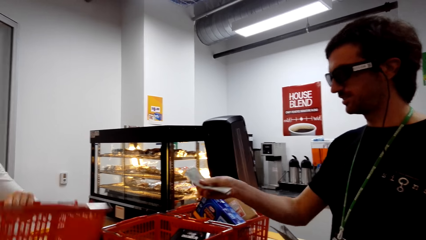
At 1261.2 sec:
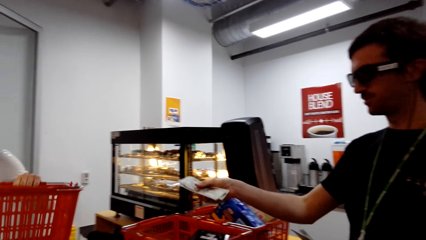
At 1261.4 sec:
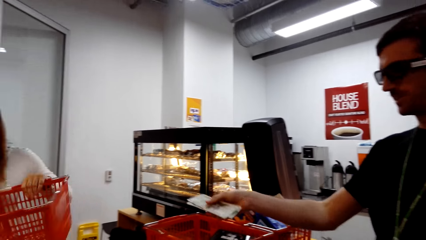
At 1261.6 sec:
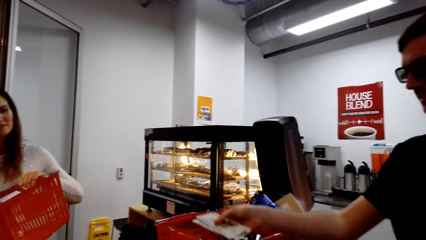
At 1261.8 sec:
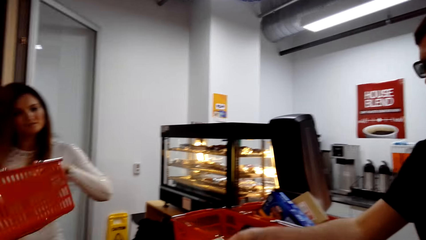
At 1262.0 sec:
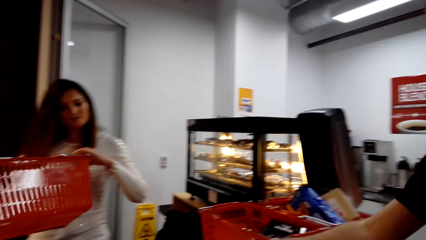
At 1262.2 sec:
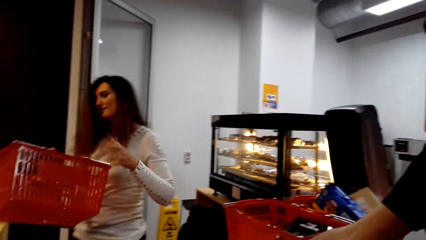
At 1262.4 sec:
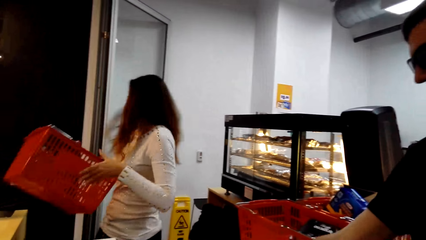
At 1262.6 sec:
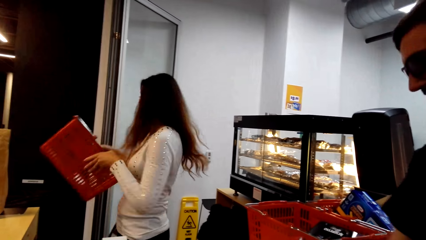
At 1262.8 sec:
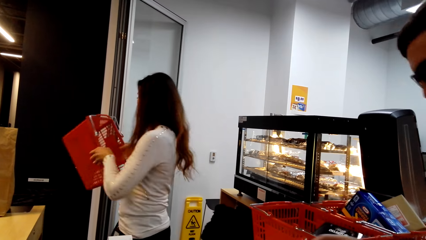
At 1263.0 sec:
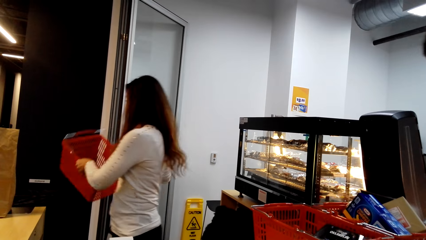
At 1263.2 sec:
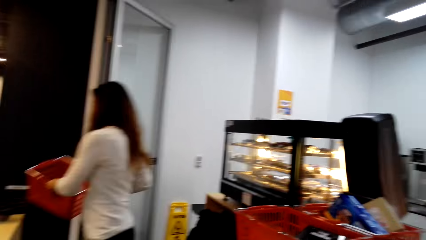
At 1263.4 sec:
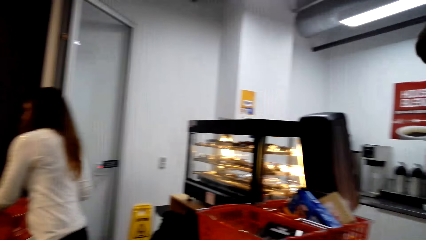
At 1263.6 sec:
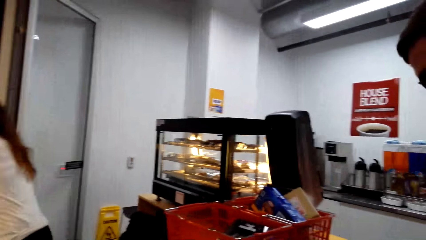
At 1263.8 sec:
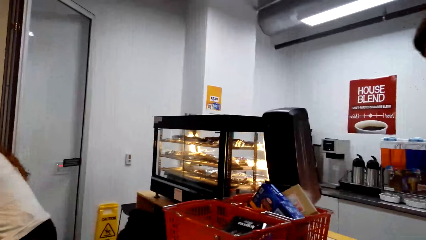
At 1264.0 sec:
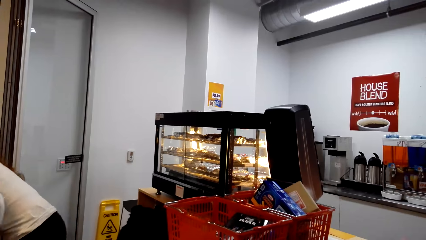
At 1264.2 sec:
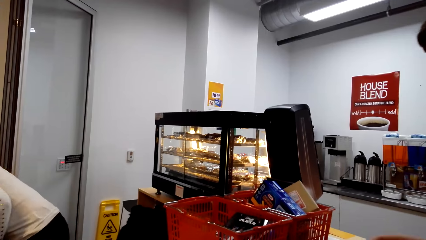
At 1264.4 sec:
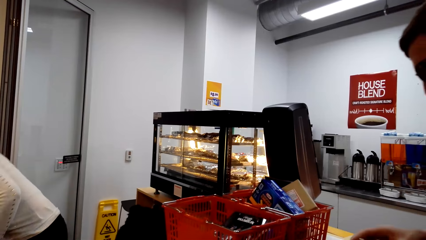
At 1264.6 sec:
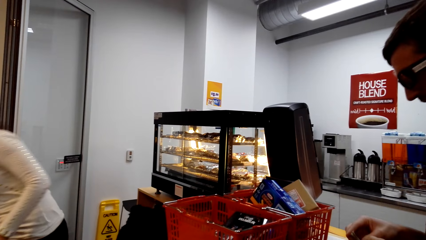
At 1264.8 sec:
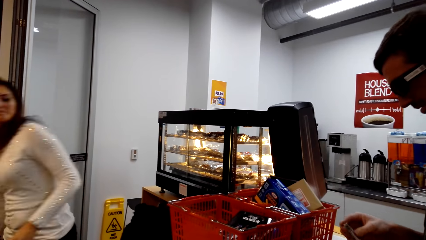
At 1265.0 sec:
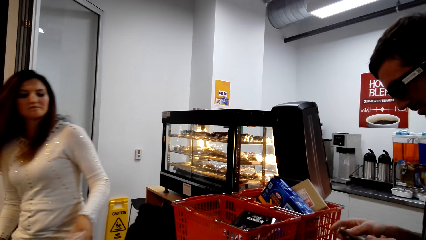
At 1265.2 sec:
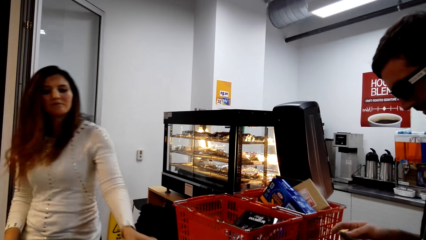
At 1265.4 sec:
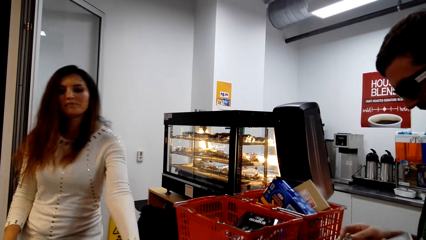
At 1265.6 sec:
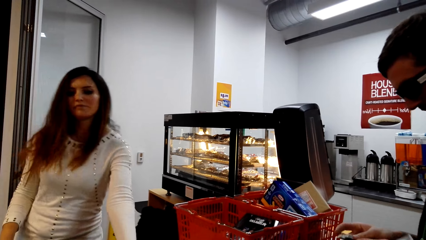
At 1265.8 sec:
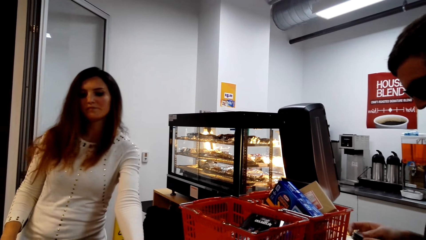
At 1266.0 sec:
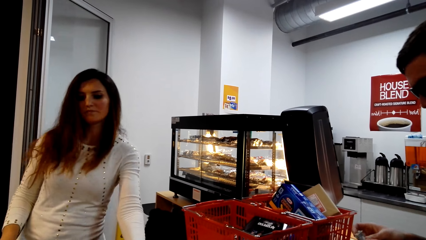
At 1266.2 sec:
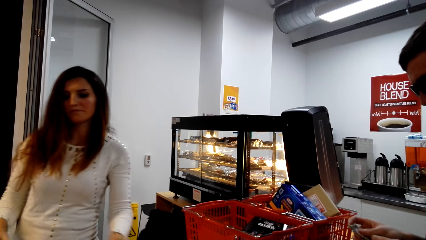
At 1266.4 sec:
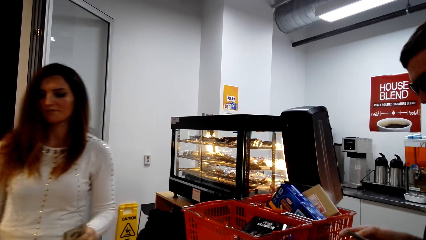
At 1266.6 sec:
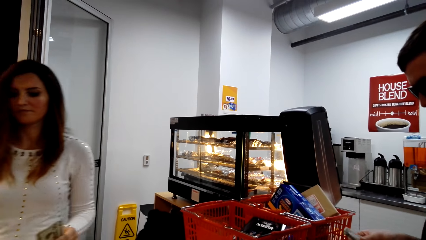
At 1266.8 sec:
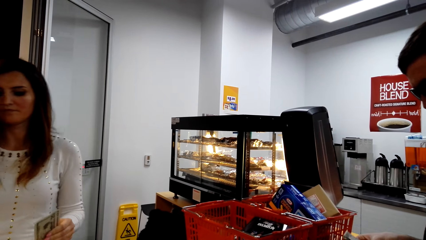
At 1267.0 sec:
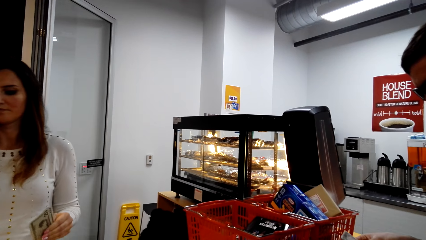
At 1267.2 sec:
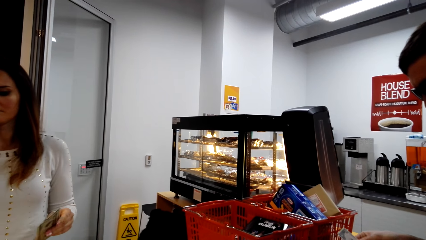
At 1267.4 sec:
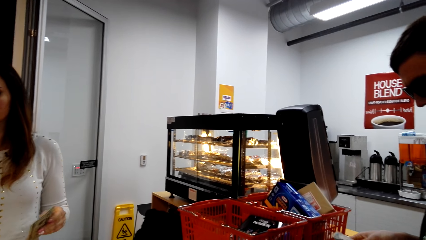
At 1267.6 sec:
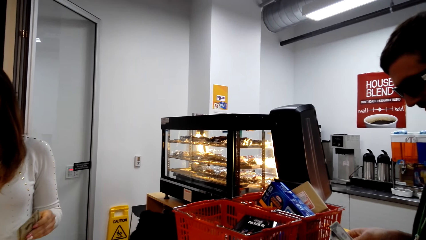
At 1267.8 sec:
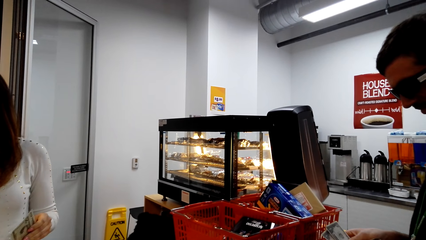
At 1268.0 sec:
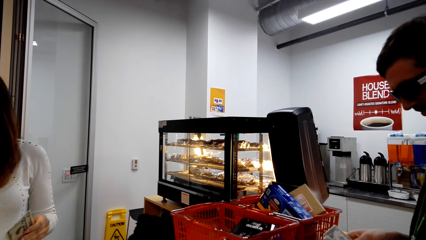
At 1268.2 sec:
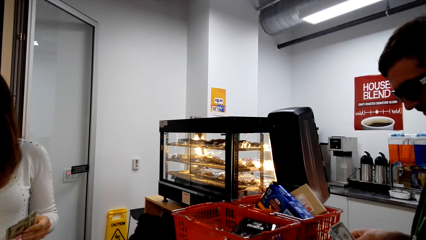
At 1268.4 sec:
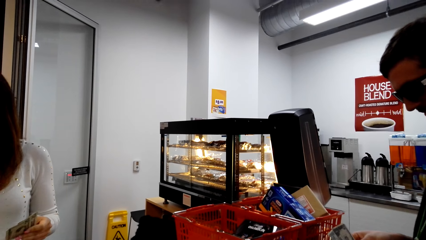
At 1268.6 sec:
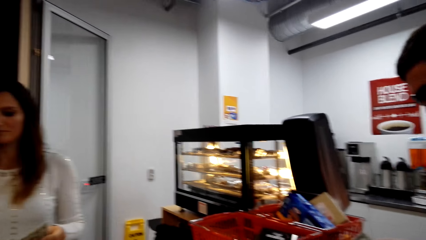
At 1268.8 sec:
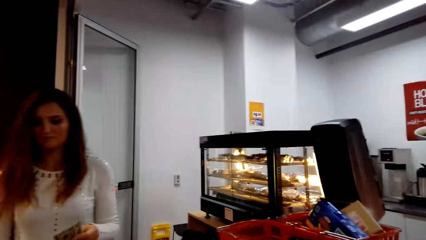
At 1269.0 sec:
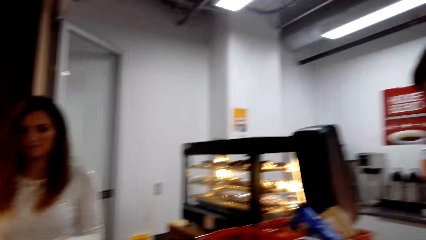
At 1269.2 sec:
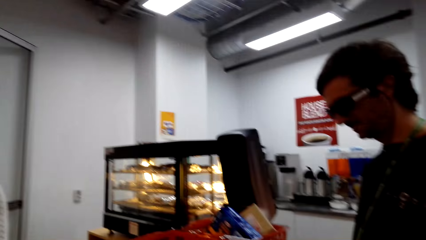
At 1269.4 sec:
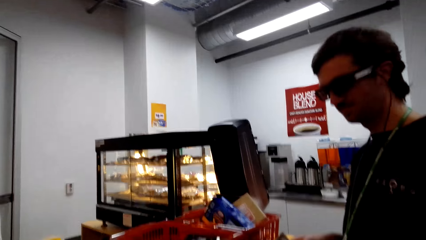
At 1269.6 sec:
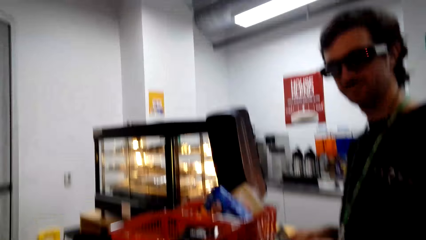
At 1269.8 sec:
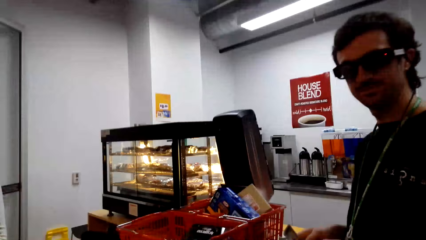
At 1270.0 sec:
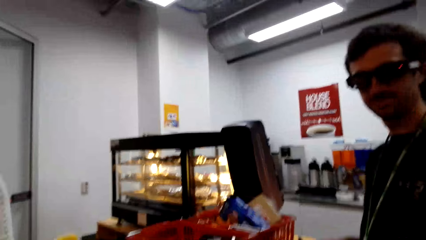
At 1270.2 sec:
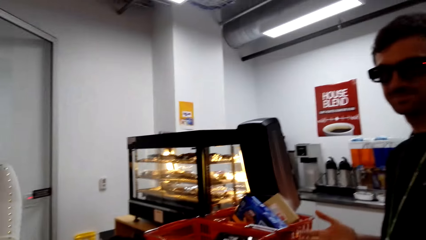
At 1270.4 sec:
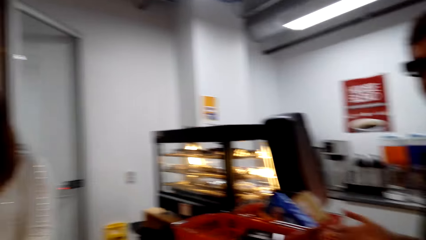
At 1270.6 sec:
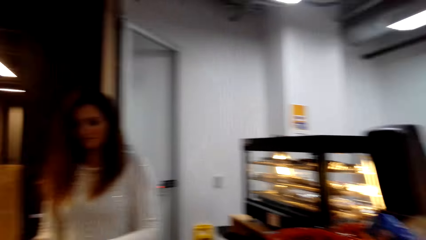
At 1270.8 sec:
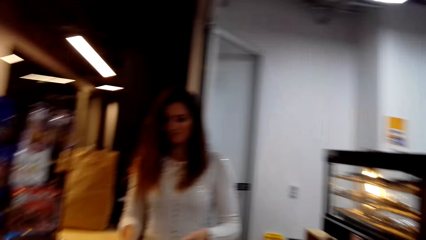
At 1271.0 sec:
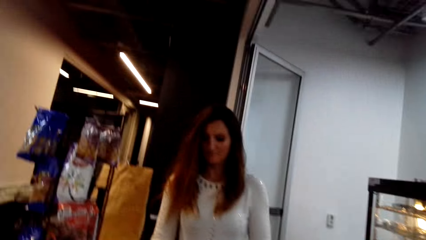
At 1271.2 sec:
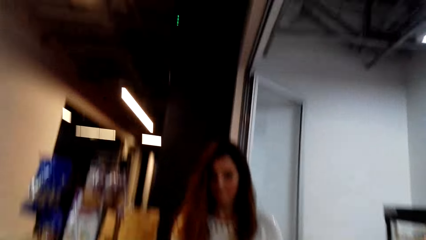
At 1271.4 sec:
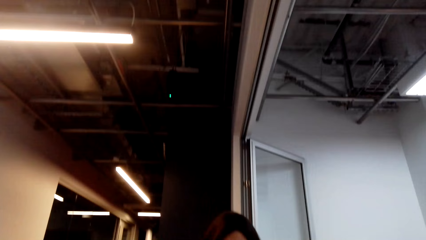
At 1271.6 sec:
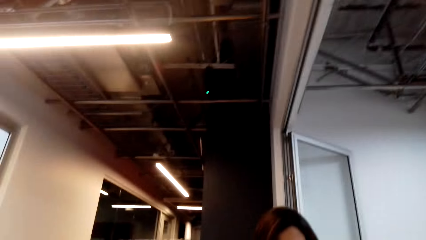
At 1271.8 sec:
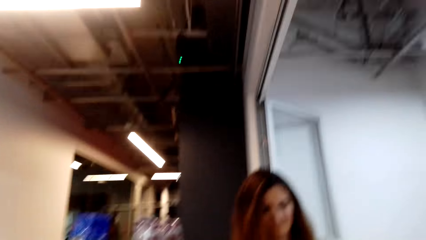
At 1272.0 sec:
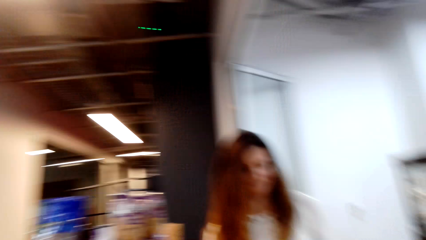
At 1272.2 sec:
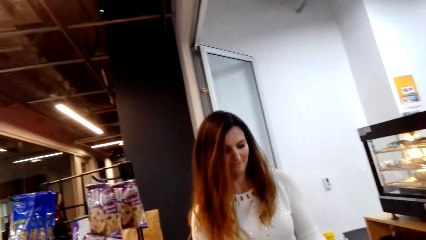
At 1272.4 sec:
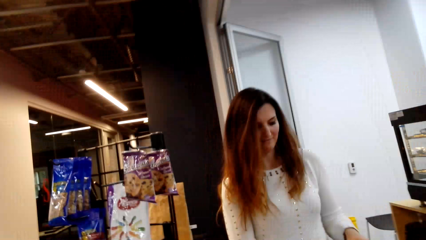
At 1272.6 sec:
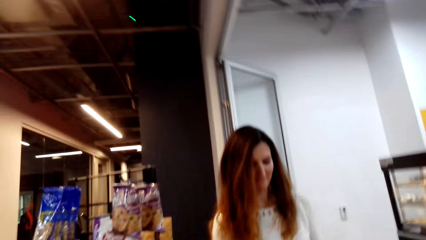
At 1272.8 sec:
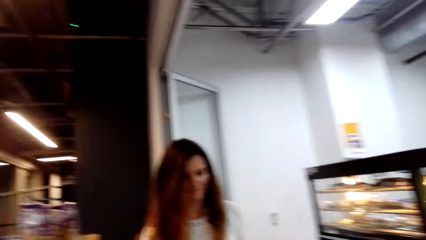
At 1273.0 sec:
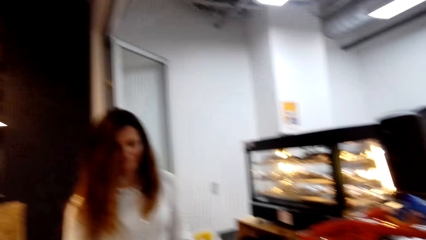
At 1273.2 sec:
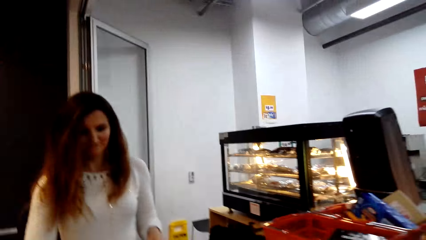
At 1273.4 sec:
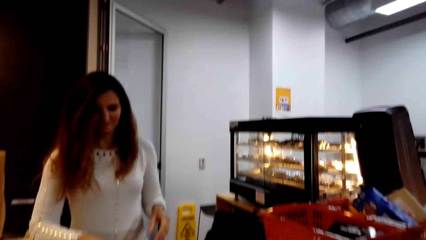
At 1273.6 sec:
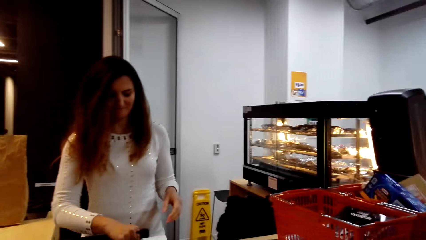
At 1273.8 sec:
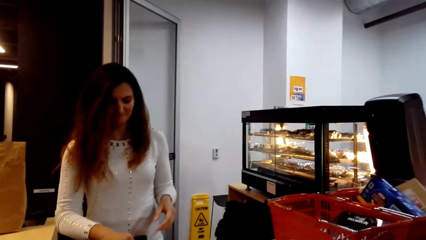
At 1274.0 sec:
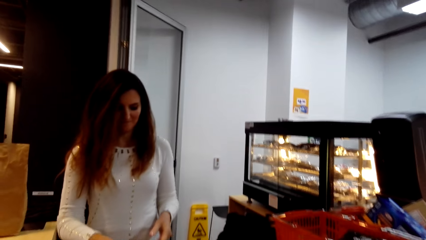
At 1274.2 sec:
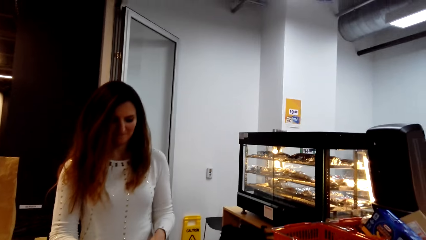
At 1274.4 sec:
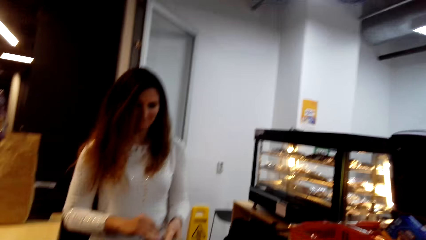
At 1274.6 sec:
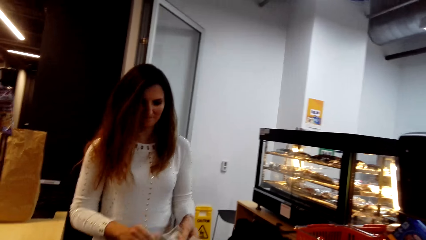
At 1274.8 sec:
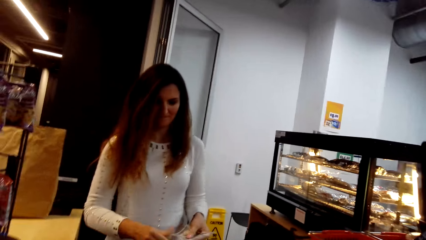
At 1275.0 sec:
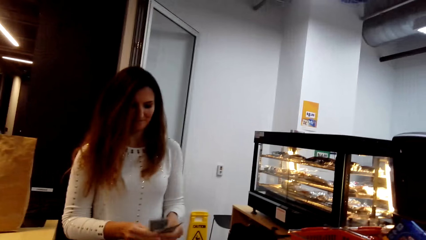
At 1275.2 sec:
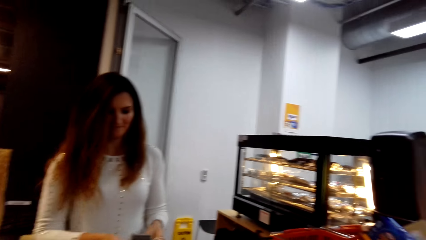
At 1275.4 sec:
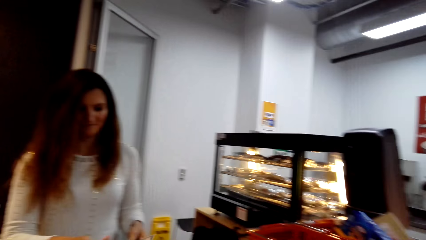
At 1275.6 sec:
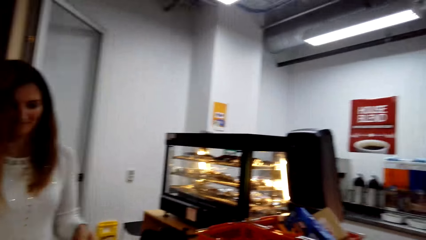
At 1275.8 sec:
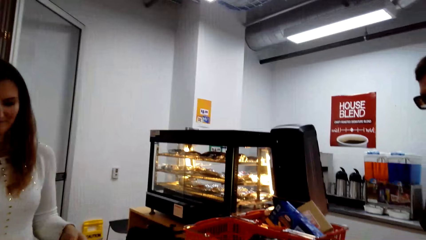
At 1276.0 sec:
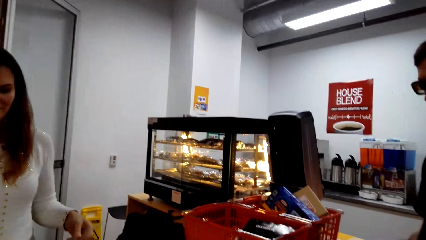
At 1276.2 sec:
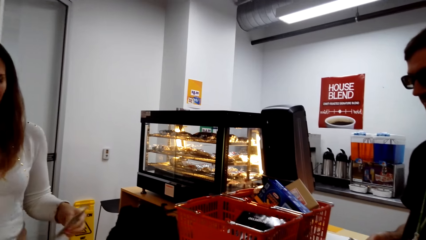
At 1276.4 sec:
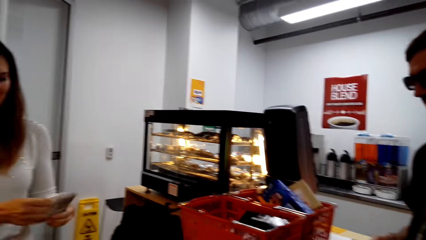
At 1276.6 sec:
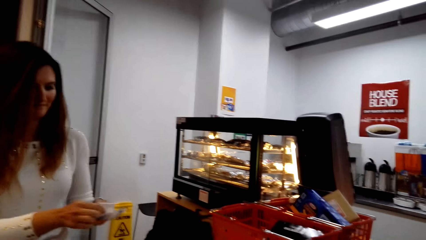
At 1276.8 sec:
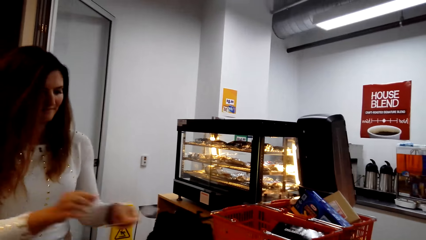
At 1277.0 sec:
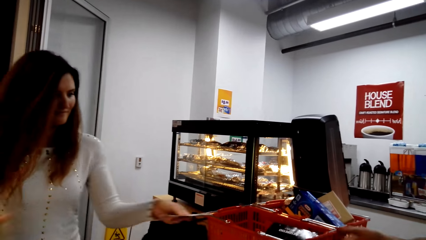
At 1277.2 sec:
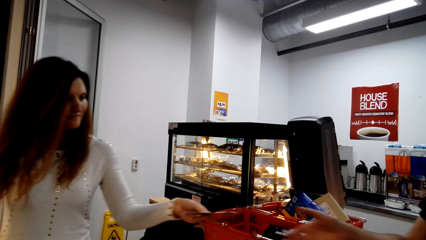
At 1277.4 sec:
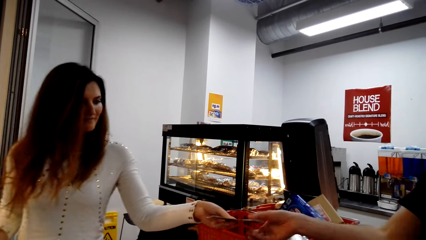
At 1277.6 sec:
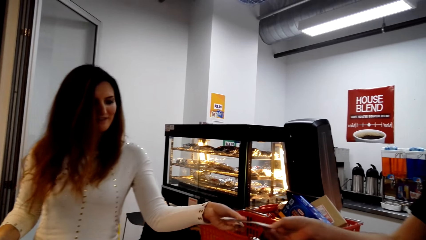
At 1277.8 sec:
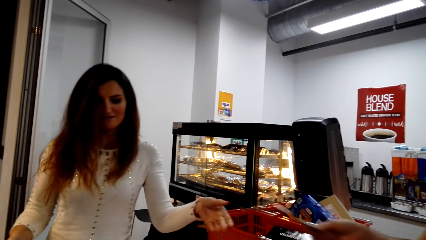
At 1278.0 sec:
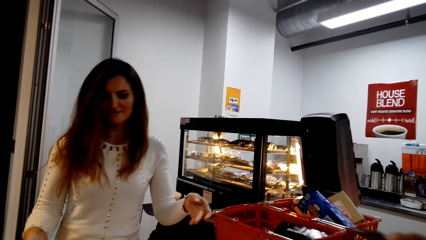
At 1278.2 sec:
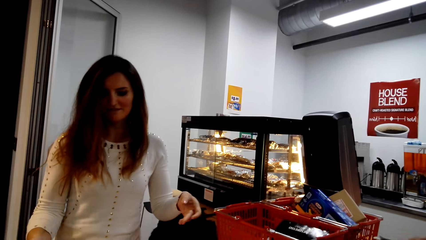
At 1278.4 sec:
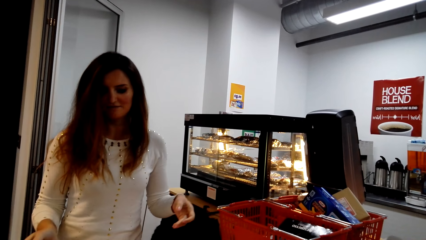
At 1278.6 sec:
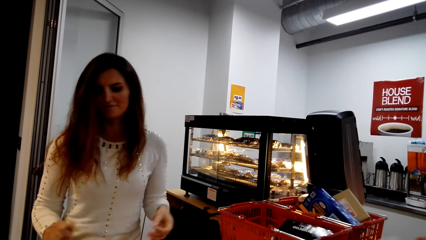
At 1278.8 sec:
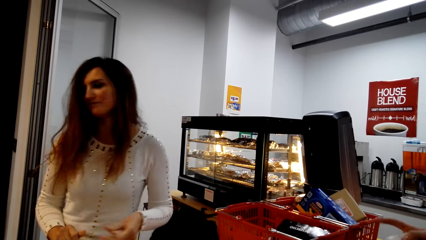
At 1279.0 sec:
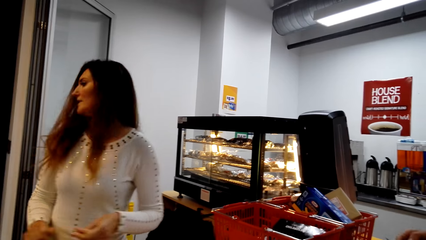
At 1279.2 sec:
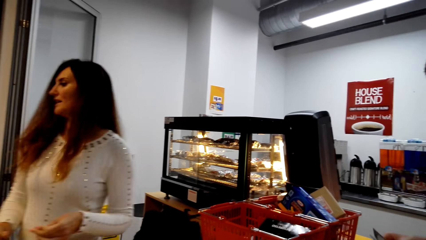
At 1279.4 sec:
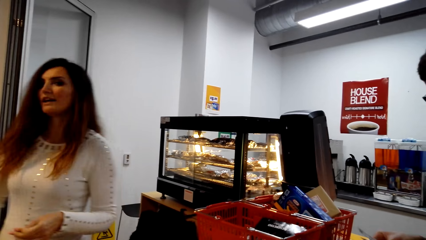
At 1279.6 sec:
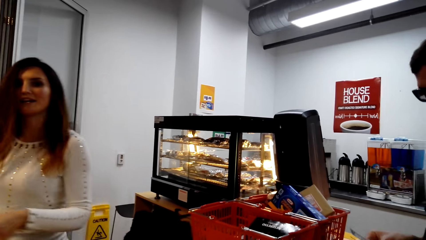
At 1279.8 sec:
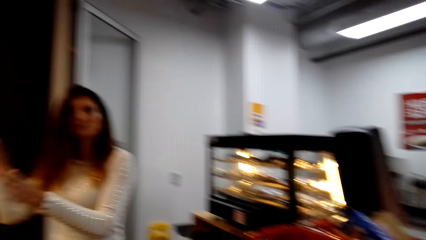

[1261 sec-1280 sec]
The man passes money. The lady lifts a basket and places the basket on the floor. The man holds money. The camera wearer looks around. The lady gives money to the man.
